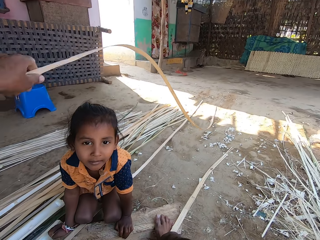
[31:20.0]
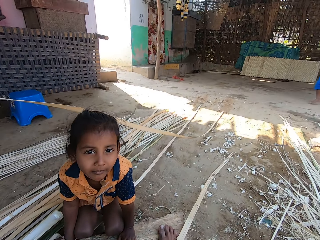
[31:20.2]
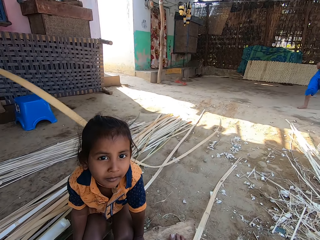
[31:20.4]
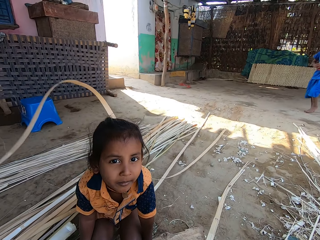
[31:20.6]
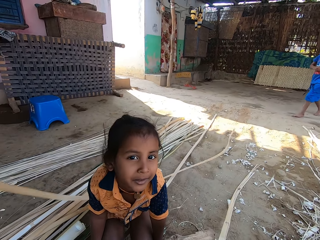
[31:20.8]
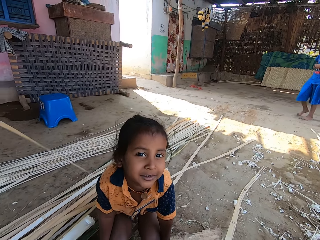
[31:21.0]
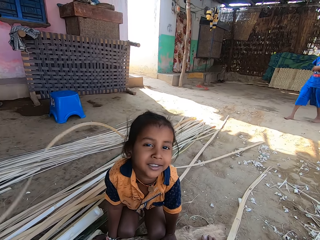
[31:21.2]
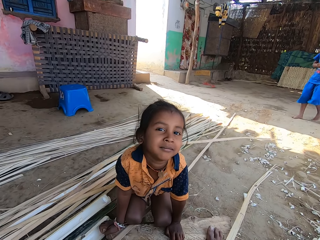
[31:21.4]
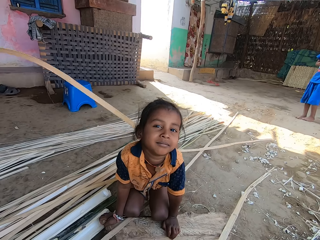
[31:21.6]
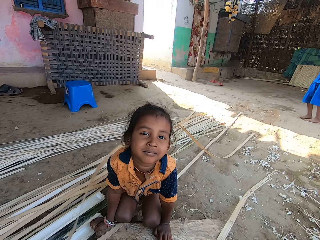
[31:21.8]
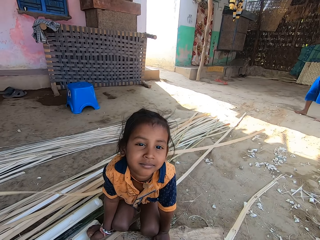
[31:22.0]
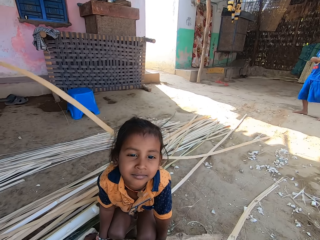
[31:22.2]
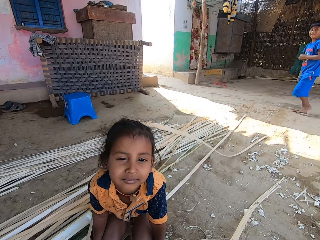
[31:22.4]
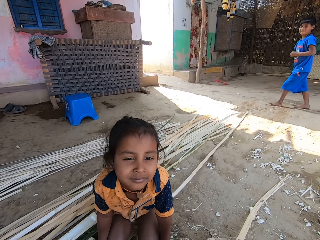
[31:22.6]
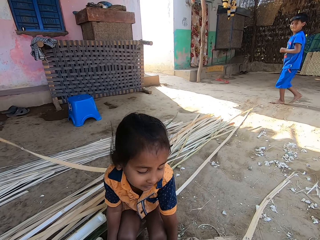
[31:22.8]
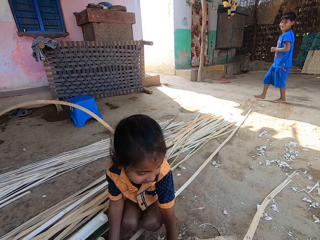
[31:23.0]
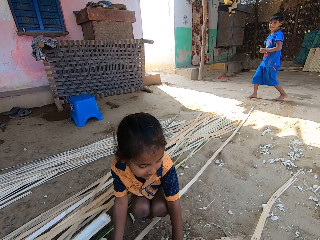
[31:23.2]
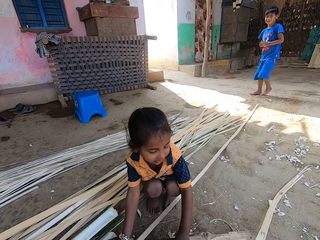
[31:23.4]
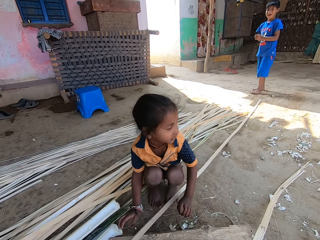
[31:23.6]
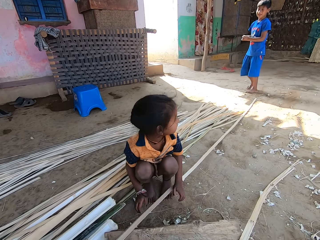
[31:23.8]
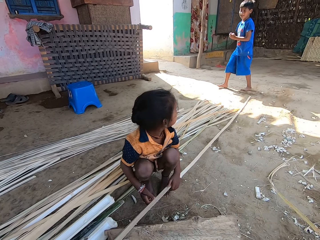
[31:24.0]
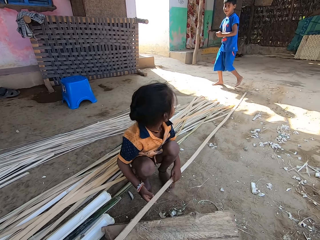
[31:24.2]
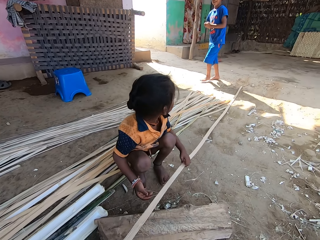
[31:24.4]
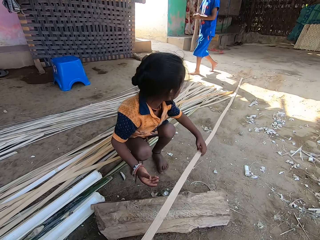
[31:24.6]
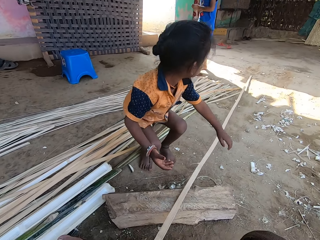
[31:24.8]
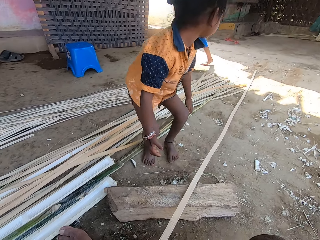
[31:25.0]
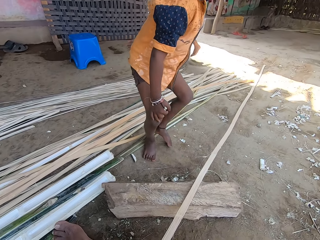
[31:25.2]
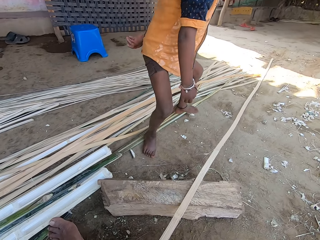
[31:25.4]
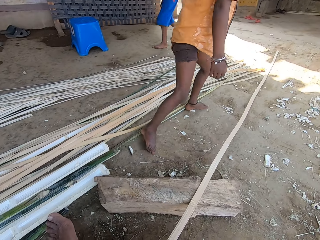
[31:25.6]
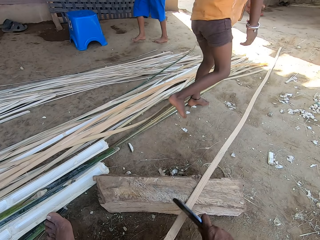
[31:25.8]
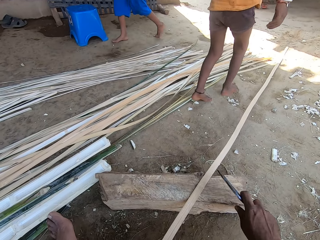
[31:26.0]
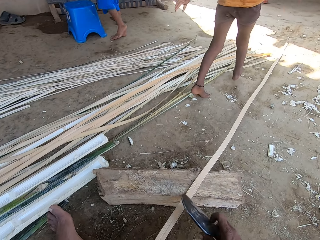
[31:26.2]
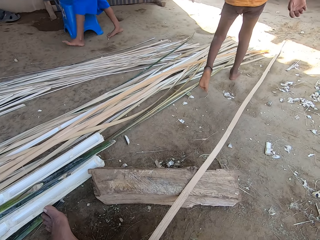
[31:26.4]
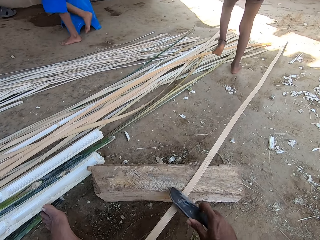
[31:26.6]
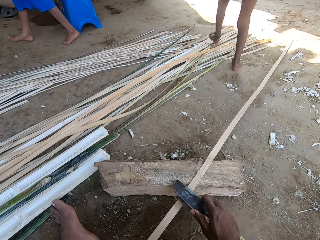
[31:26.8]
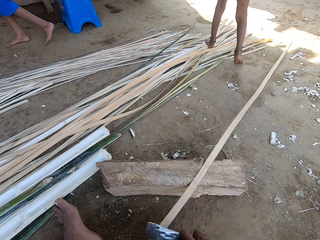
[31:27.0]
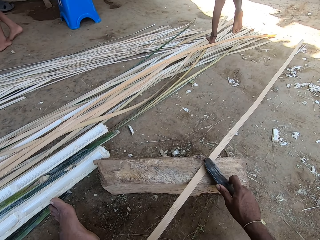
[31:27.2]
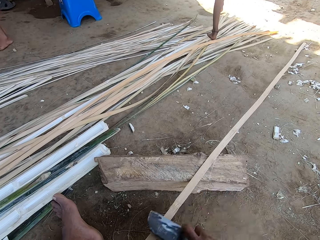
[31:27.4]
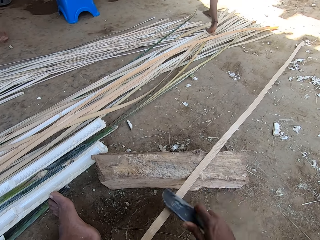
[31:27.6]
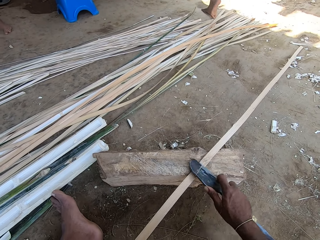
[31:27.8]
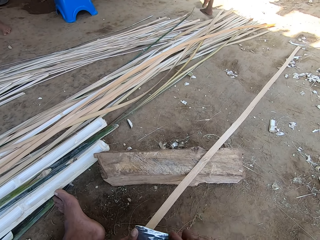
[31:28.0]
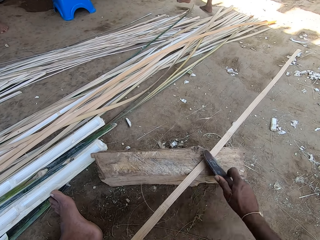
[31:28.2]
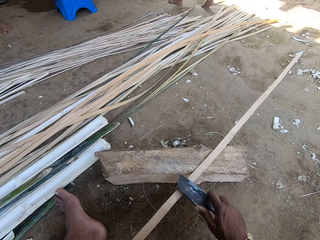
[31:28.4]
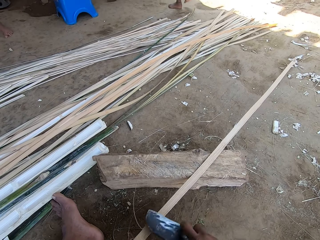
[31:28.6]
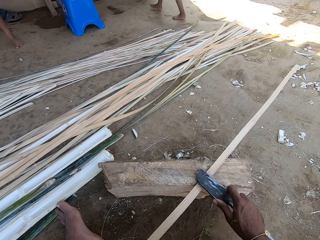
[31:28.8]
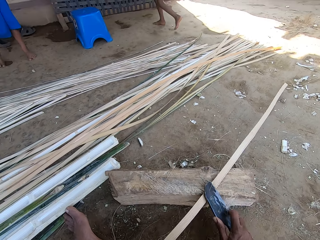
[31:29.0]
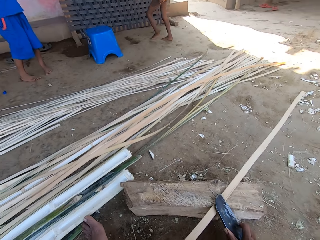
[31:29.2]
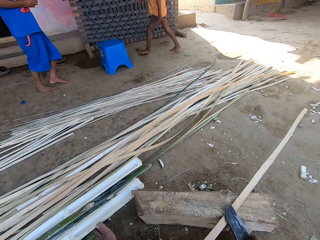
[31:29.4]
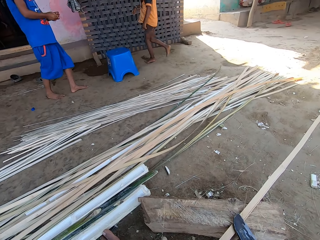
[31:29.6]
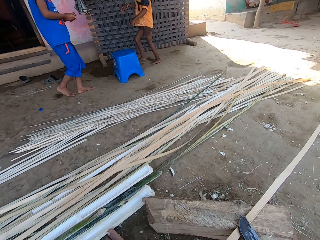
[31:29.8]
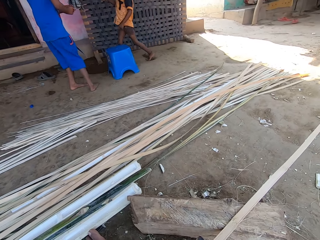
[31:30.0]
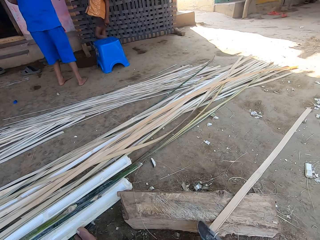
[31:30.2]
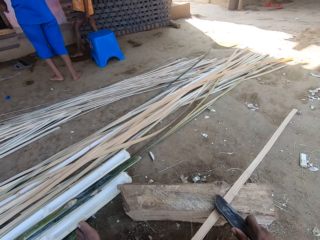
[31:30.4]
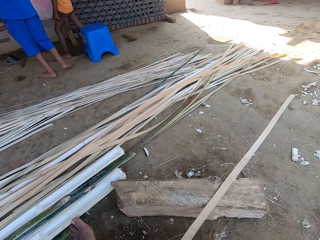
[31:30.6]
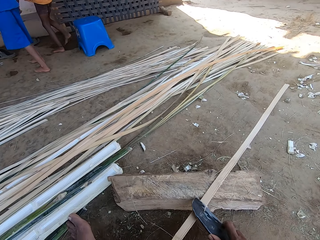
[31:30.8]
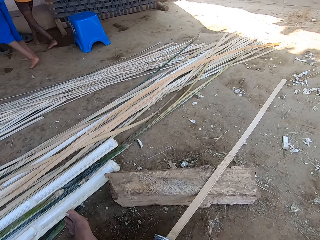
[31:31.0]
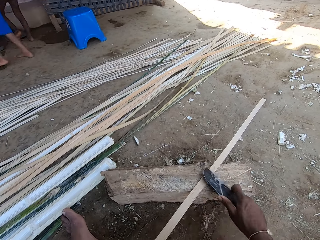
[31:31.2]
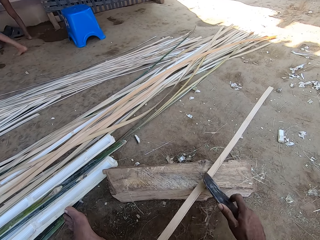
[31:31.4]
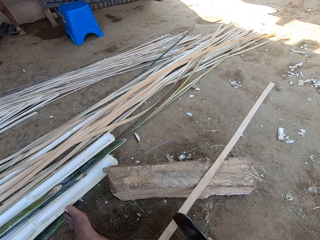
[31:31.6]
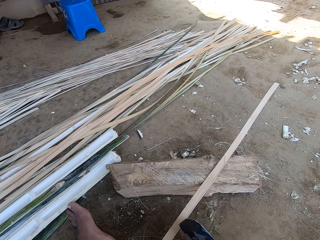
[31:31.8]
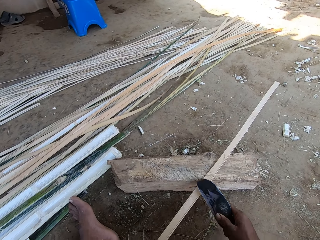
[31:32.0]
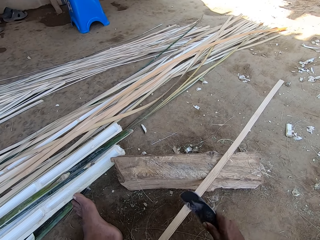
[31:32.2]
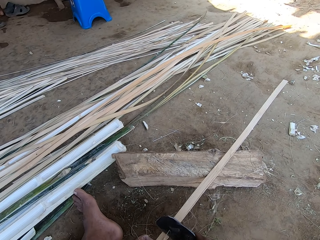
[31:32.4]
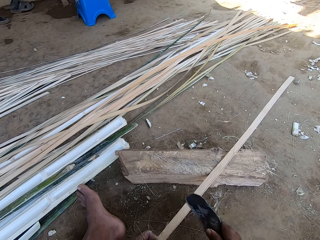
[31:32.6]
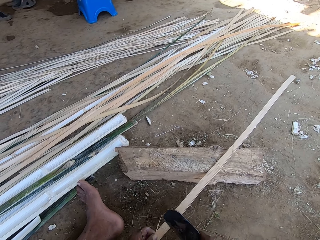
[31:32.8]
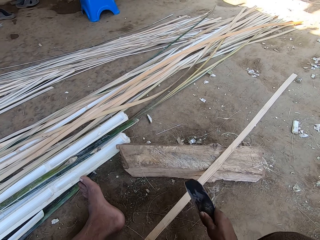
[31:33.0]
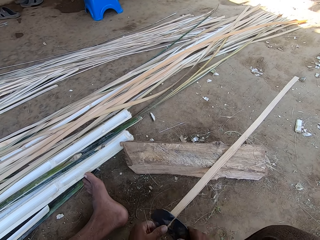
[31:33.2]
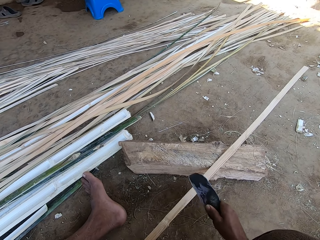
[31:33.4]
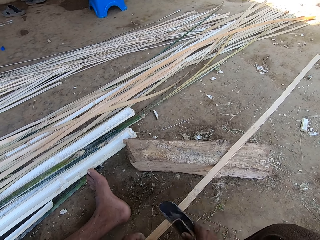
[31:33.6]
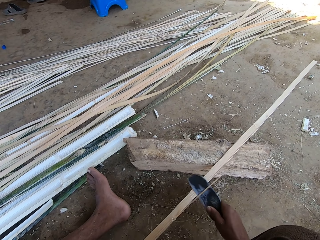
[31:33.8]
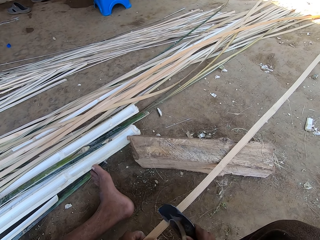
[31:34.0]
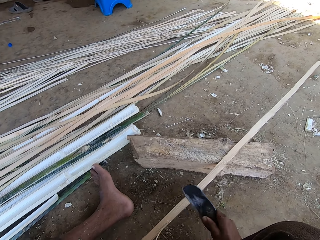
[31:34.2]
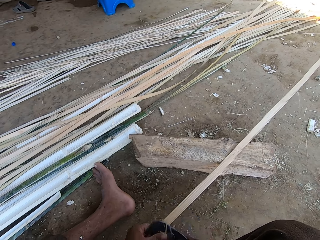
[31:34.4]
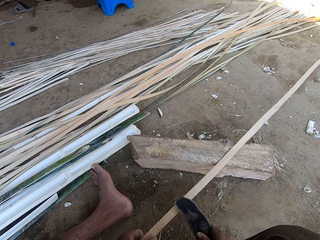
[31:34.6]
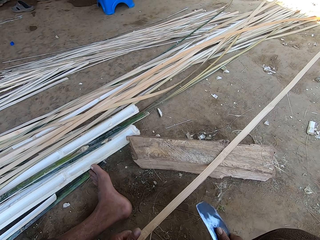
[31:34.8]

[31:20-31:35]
The camera wearer peels the bamboo. They move the bamboo. They place the bamboo on top of other bamboos on the ground. They use a knife to shape the bamboo. They peel the bamboo. They look around. They use the knife to shape the bamboo.

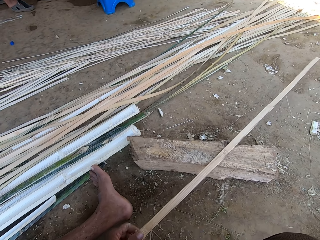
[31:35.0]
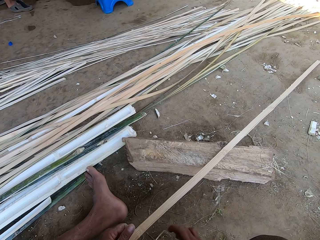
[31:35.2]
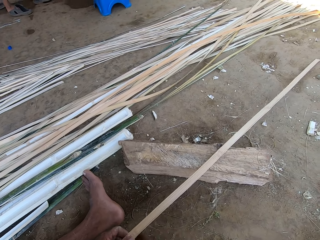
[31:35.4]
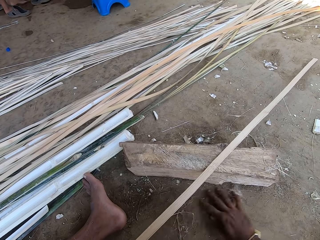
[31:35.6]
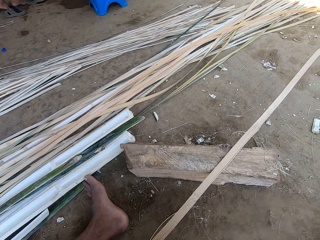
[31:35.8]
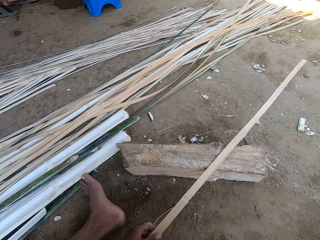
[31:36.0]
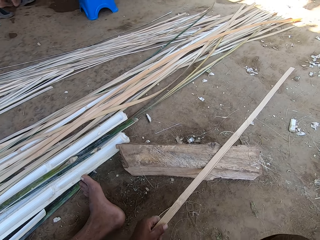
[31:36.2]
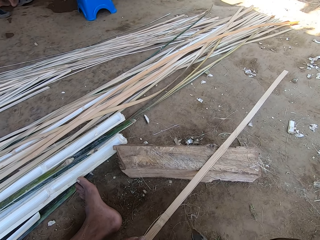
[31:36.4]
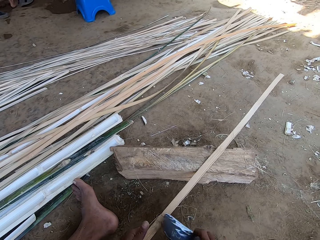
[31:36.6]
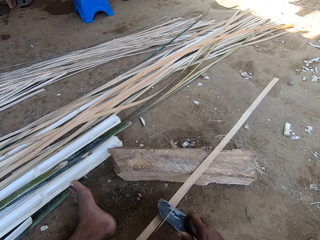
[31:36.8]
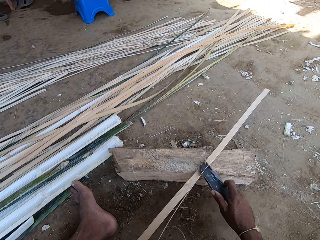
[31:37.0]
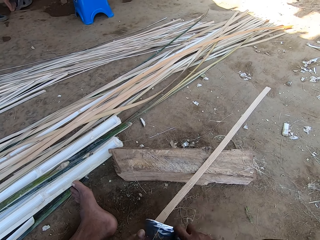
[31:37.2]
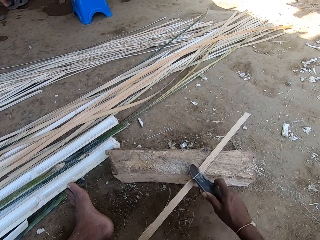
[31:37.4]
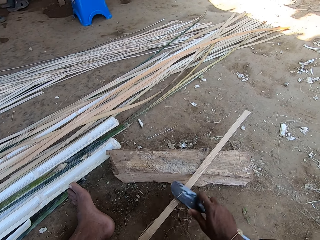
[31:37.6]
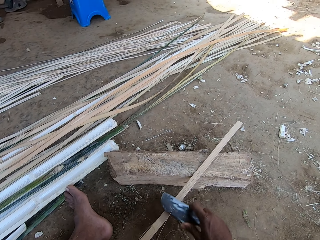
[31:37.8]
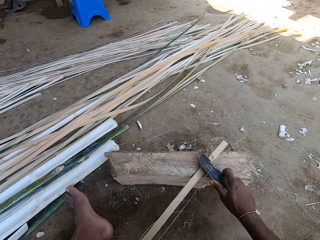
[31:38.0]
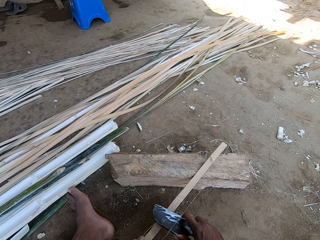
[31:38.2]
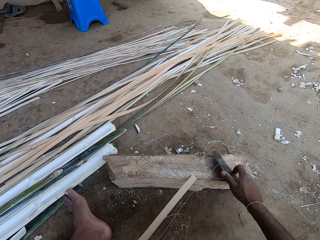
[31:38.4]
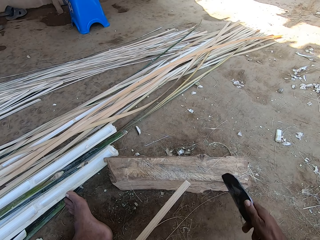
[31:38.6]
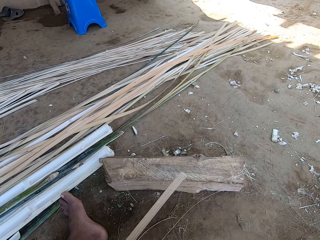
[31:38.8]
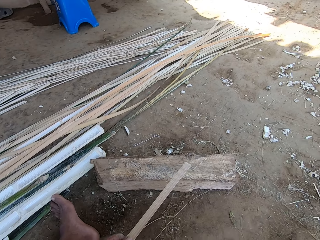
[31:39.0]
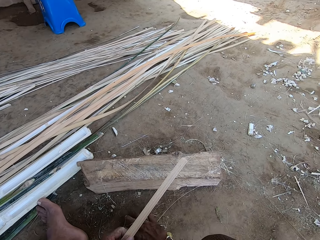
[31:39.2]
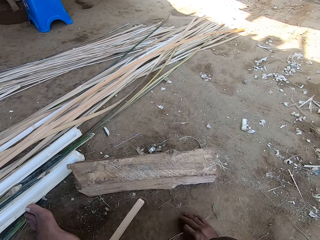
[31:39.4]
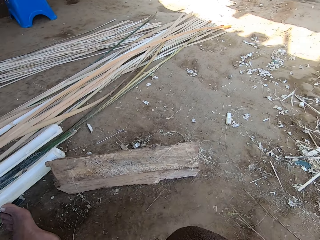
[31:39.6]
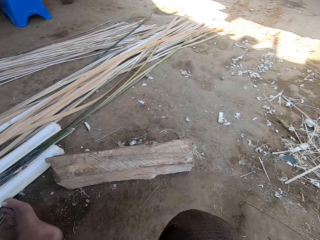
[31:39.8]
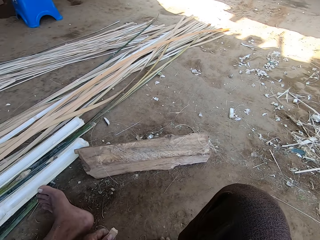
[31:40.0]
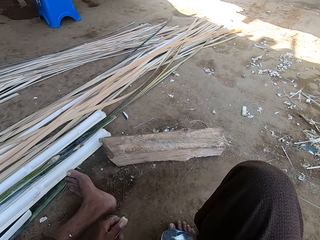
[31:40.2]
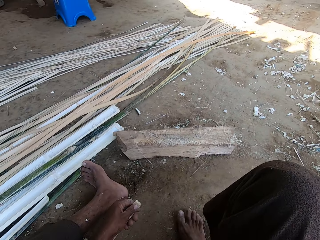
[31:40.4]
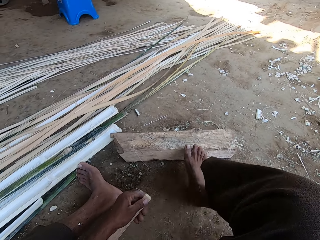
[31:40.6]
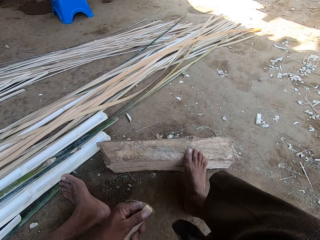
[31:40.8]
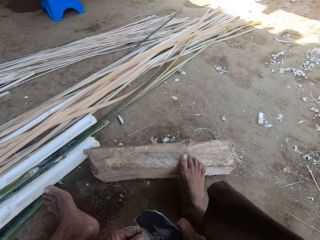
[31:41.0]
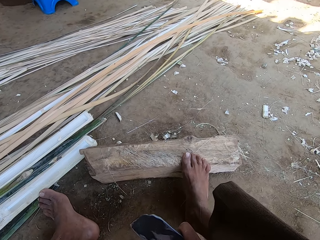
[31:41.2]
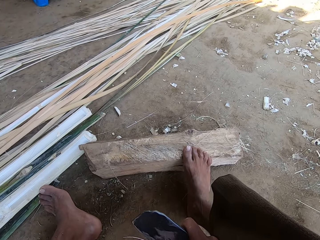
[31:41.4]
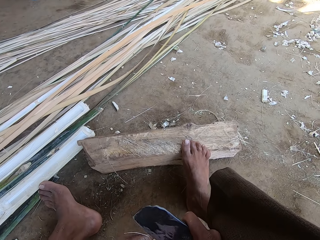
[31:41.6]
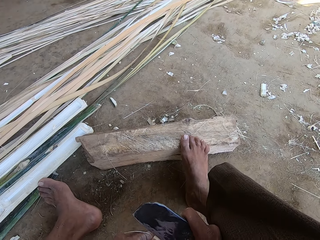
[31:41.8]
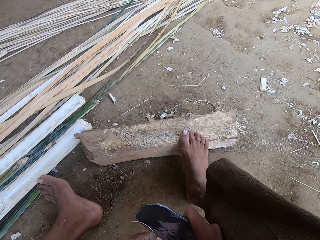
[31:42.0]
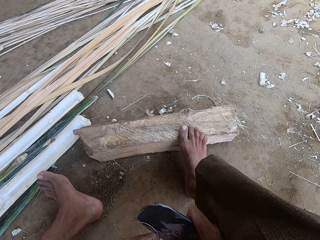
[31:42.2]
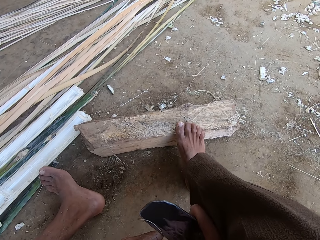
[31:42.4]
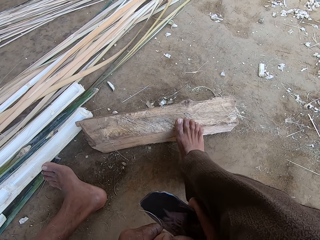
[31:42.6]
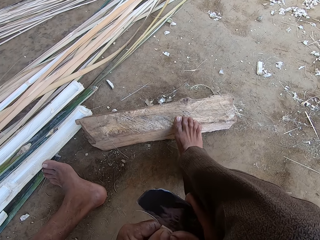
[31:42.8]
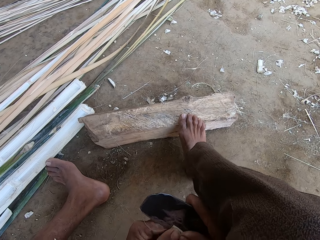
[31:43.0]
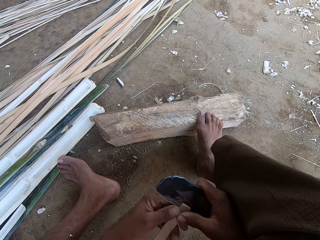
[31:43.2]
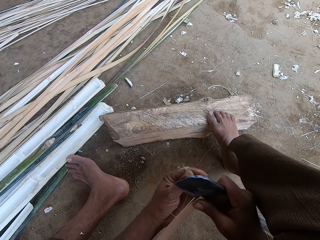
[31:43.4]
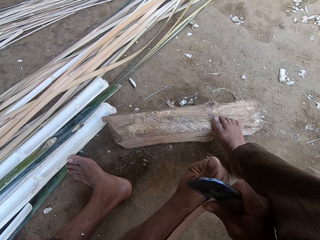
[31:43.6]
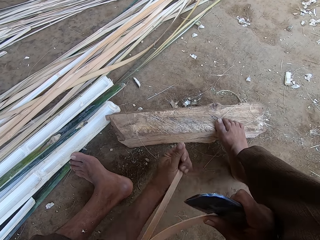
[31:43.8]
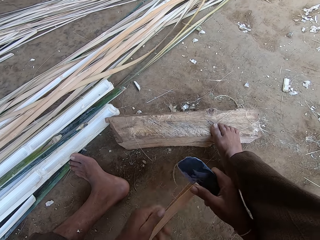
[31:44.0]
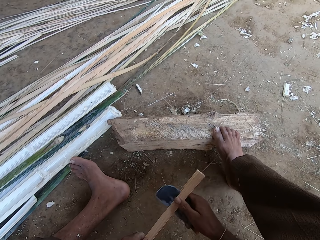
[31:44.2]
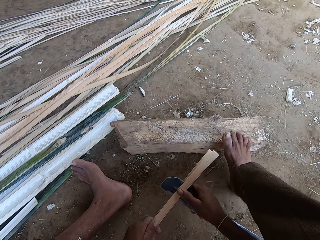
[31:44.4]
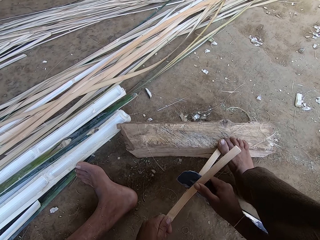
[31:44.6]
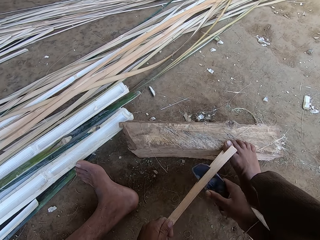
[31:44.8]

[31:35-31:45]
The camera wearer moves the bamboo pieces aside. They use a knife to shape the bamboo. They move the bamboo pieces aside. They step on the wood. They cut the bamboo with the knife.
